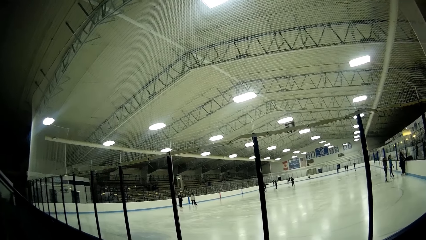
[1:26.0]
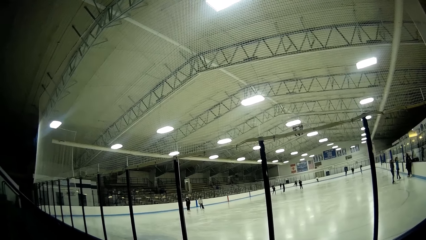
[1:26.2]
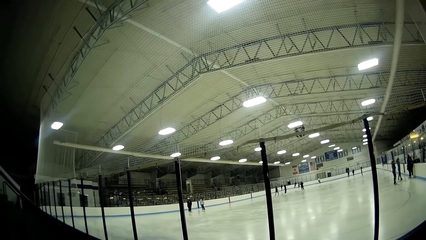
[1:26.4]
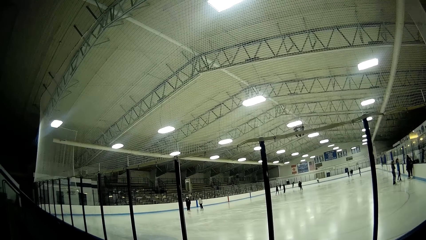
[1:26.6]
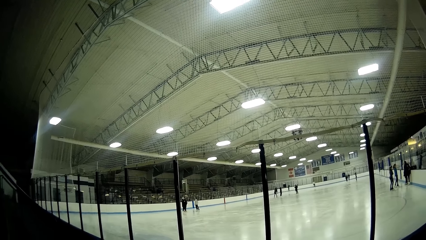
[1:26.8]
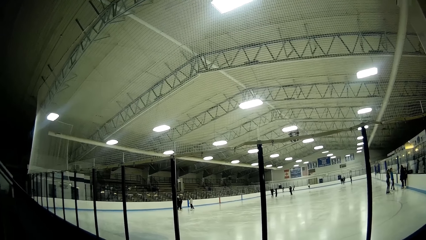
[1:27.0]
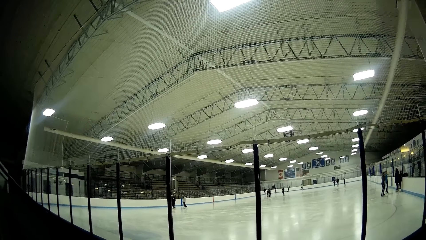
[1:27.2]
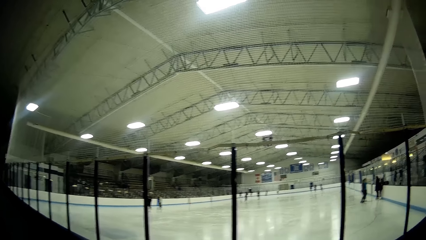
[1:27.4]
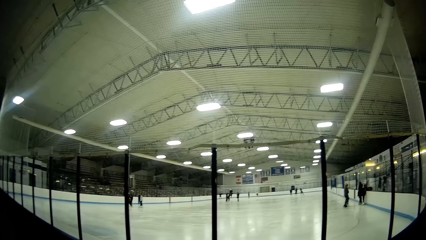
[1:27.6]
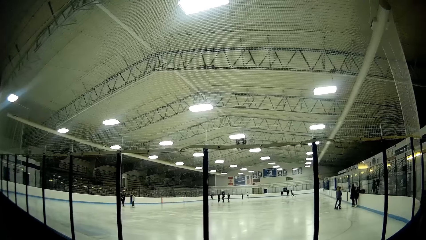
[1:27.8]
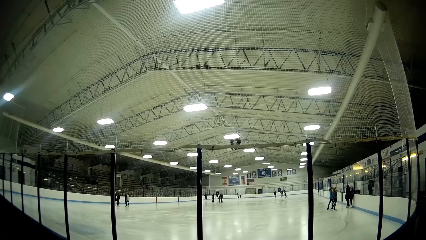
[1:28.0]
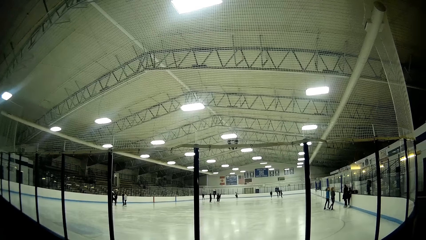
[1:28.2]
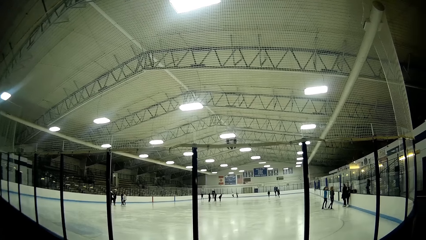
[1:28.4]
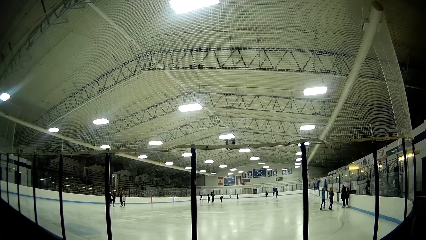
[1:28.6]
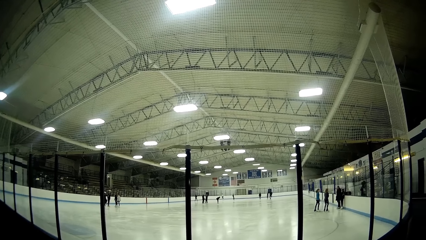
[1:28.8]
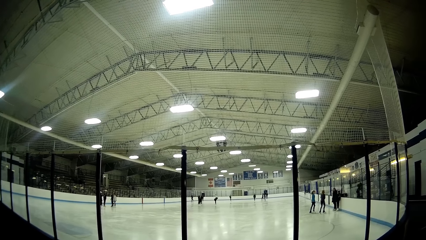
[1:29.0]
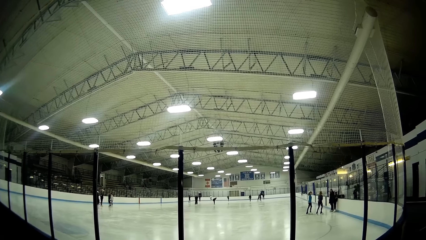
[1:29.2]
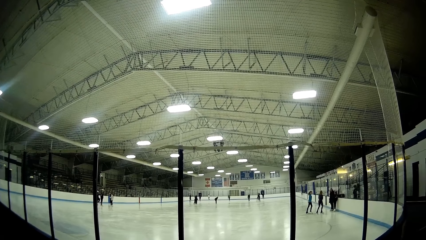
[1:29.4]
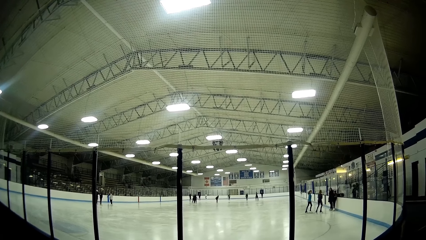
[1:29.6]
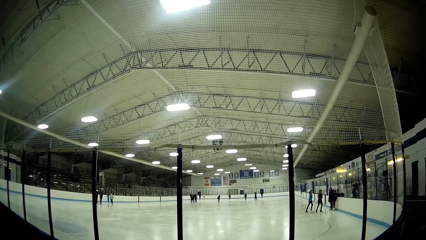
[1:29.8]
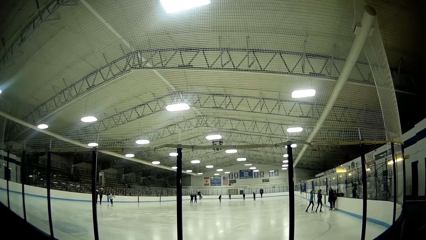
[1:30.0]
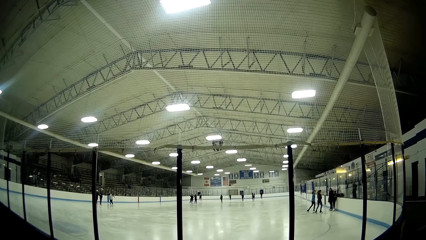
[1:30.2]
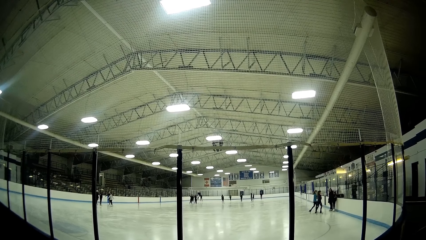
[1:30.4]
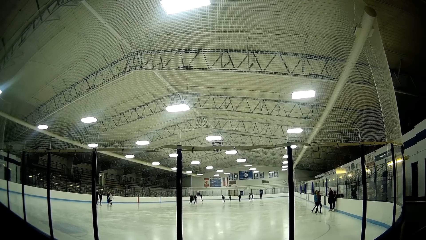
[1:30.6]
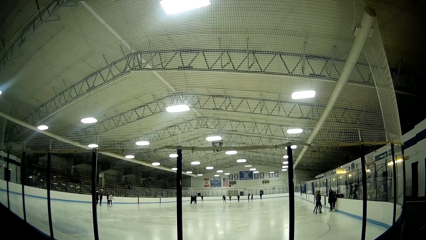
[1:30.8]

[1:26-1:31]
The camera wearer looks around the skate field.

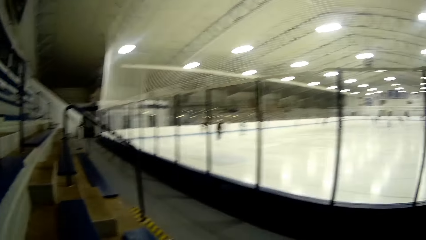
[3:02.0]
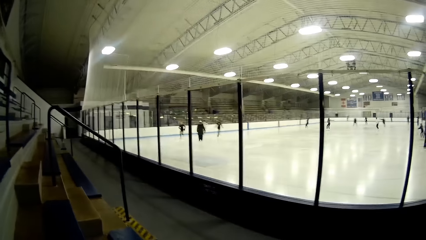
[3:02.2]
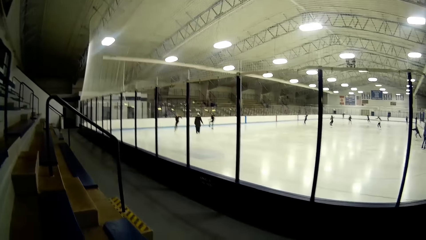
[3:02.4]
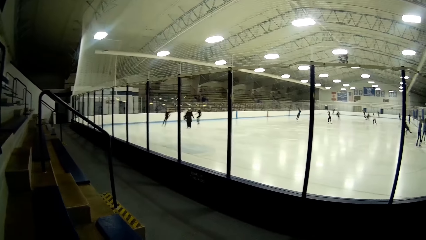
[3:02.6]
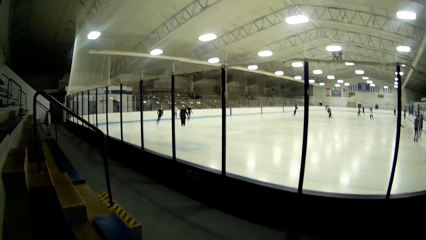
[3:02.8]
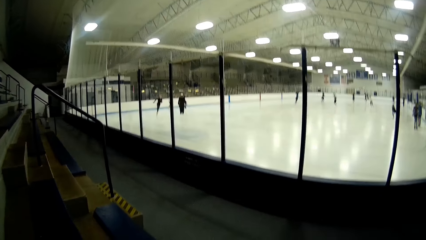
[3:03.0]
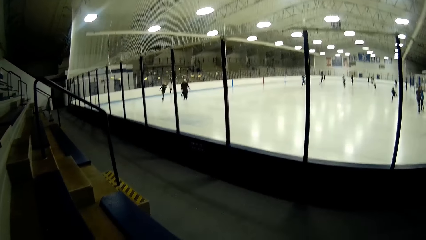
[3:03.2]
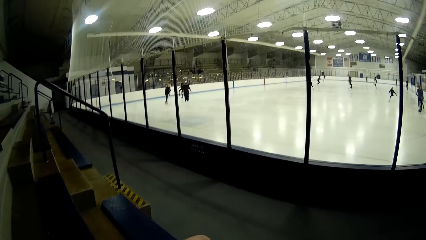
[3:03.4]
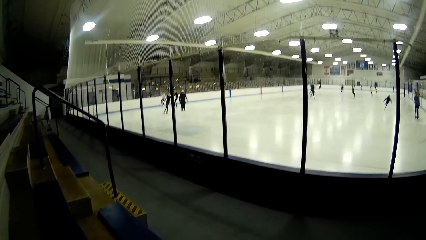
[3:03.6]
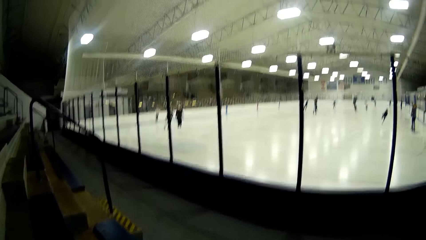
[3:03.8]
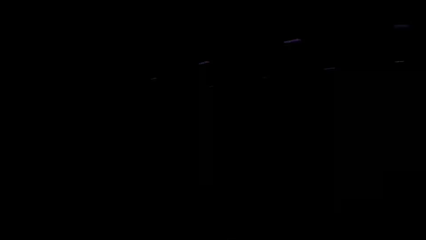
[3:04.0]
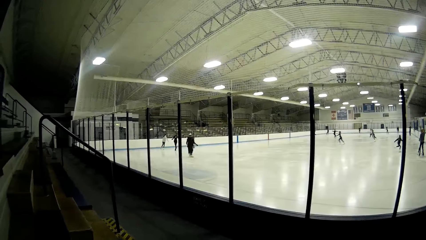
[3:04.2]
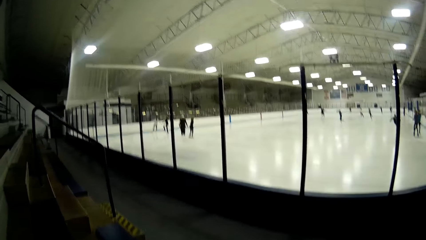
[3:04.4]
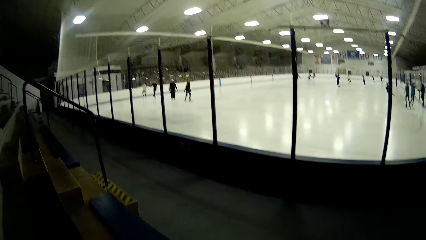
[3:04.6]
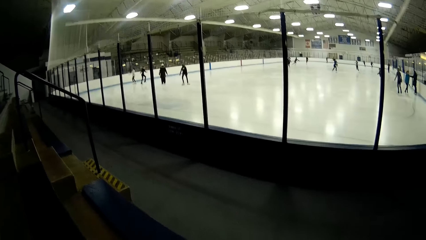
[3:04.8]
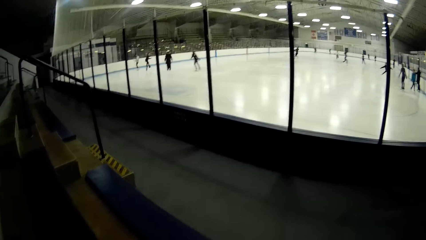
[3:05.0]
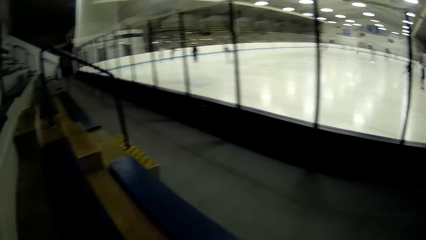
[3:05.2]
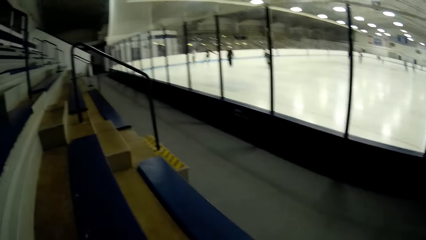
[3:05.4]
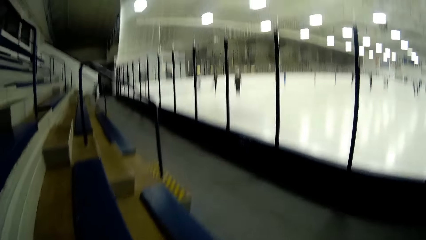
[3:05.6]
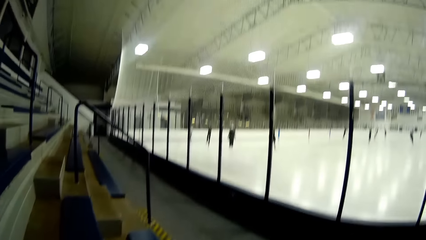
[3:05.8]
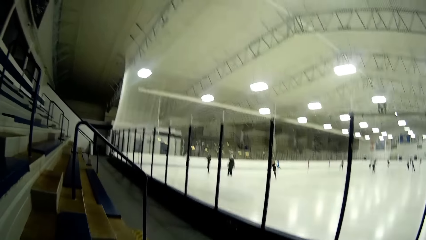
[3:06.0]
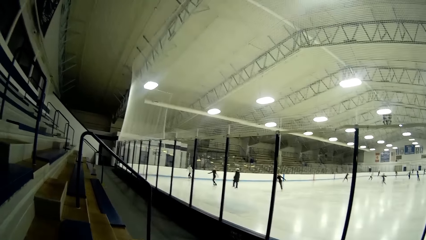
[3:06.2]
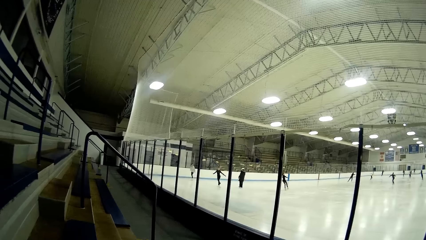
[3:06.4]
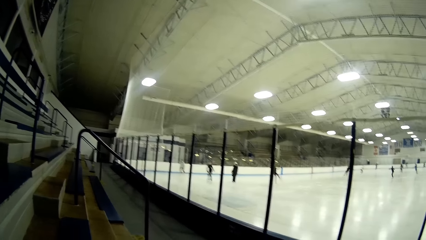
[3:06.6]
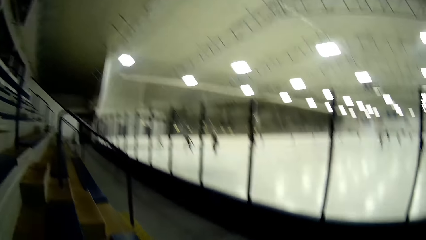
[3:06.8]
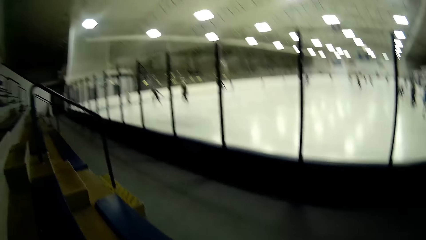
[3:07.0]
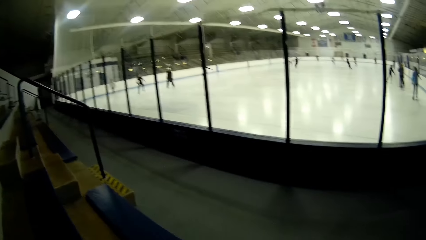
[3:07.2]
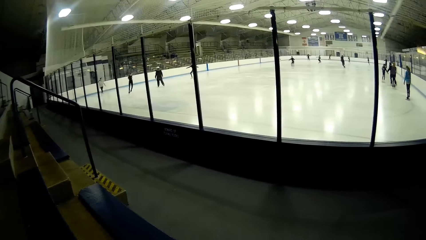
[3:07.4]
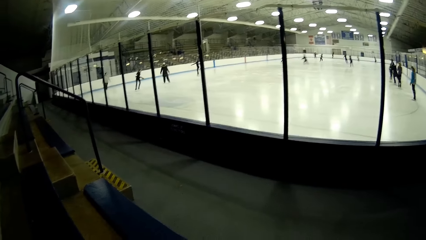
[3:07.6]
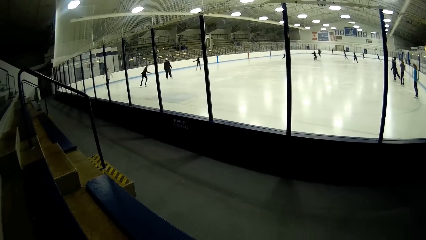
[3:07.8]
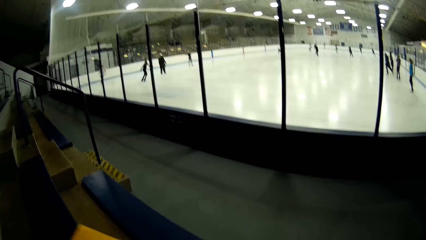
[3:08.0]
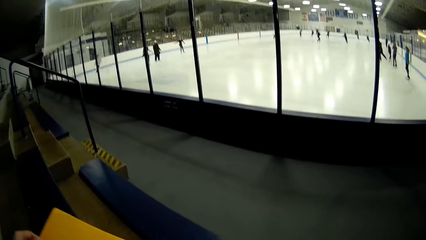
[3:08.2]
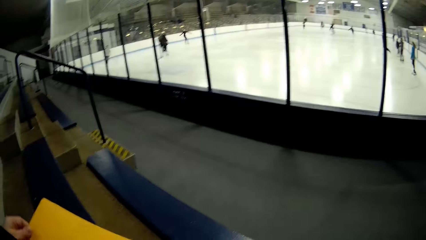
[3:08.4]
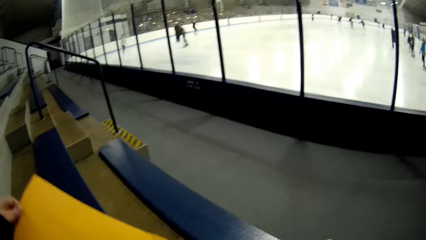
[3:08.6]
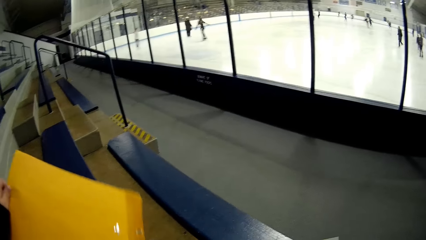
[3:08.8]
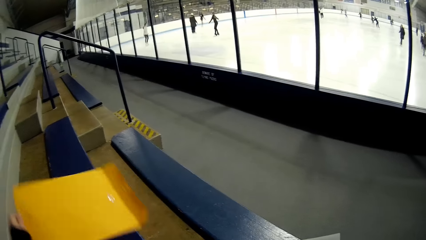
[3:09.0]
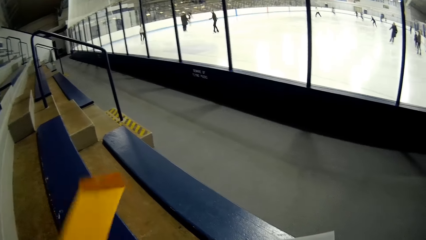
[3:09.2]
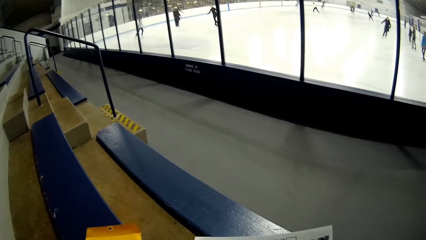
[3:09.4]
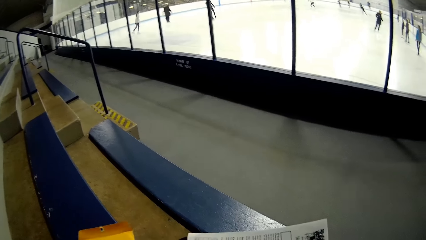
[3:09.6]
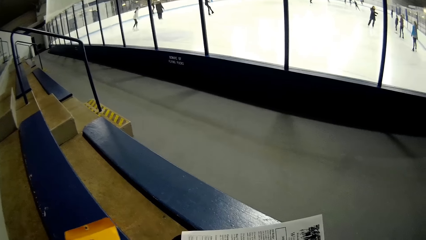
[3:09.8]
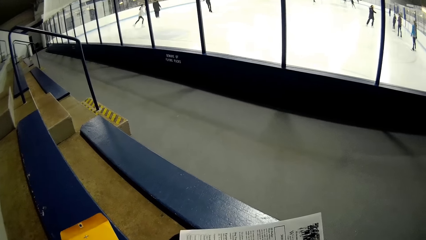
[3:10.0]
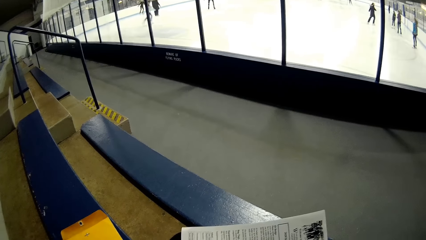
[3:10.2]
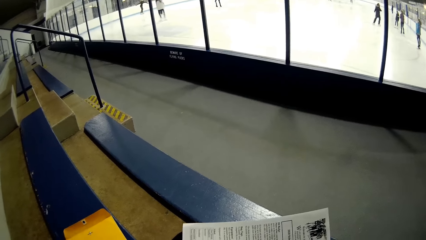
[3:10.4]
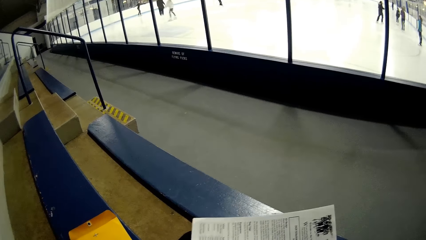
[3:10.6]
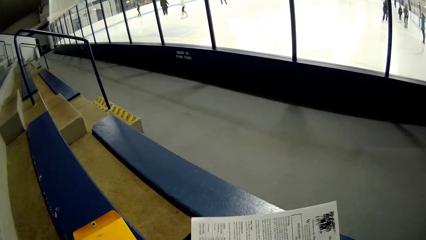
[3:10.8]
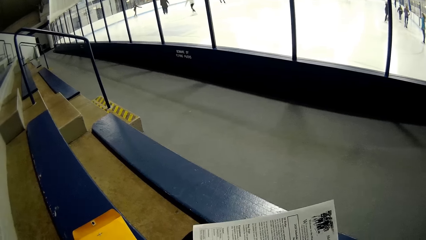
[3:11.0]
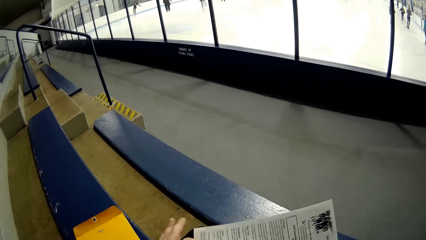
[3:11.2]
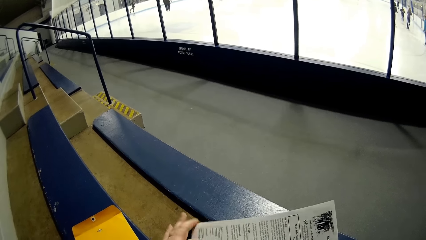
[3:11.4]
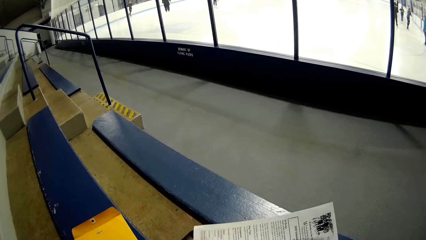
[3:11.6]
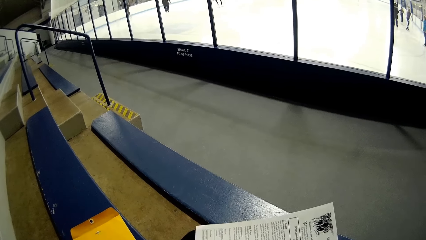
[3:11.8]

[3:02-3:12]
The camera wearer looks around the skate field. They stare at the players in the pitch. They place the envelope on the stair. They read the paper.
